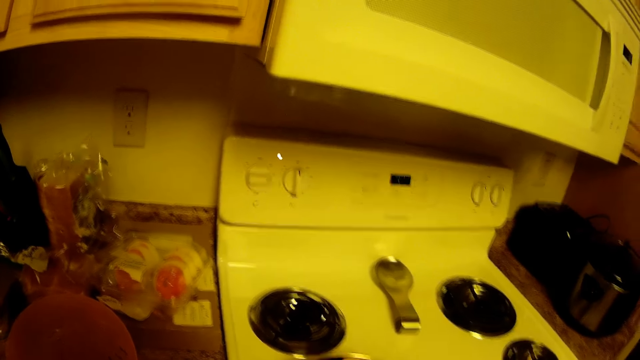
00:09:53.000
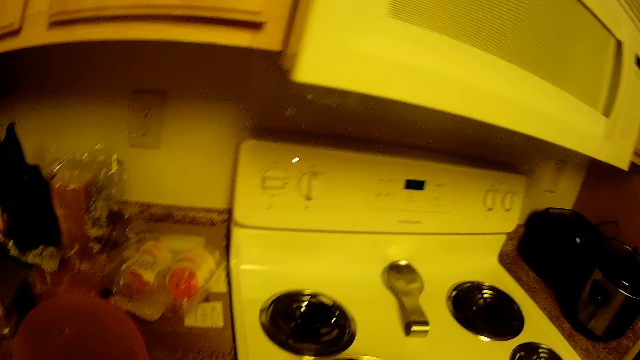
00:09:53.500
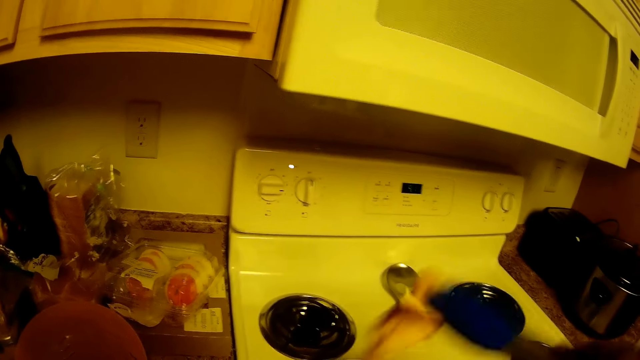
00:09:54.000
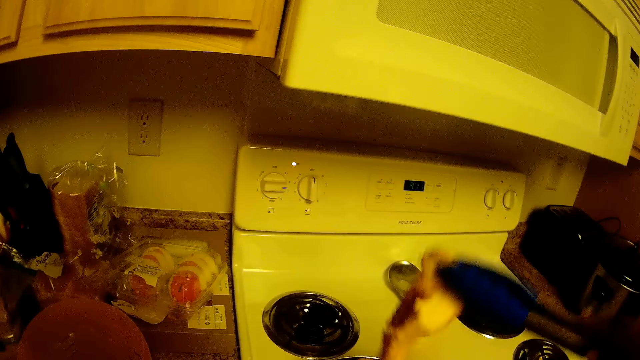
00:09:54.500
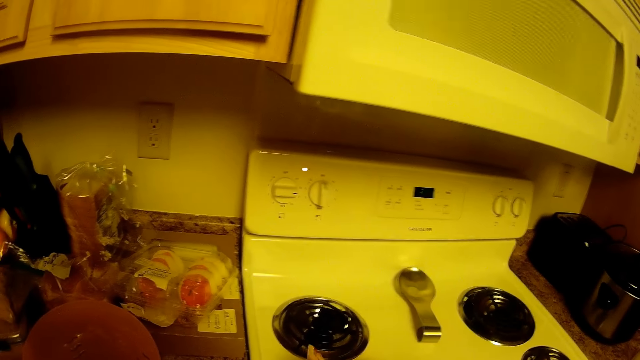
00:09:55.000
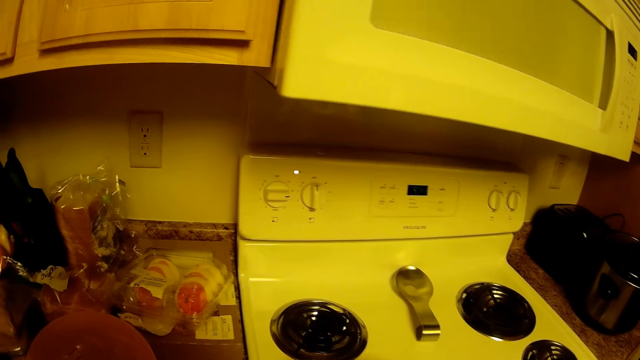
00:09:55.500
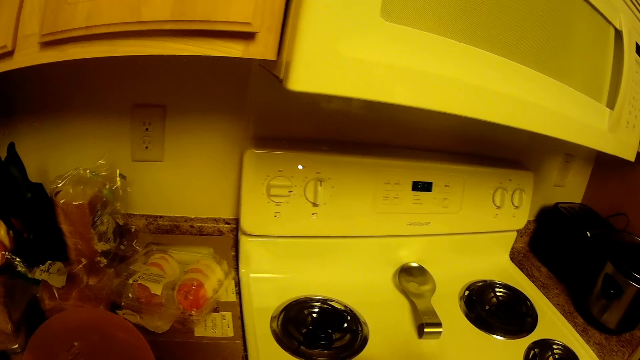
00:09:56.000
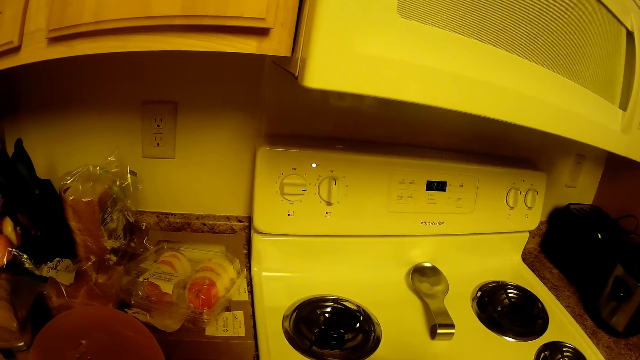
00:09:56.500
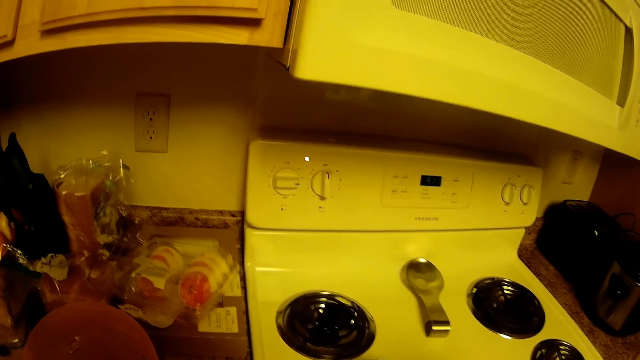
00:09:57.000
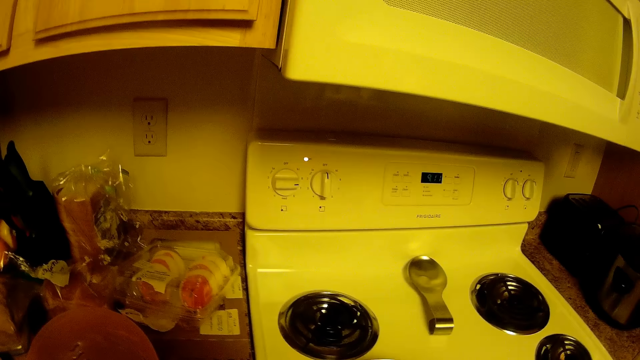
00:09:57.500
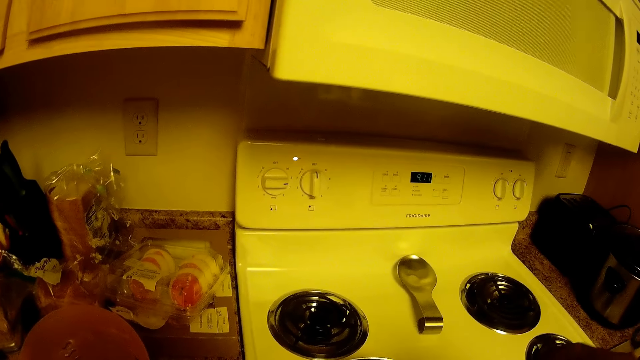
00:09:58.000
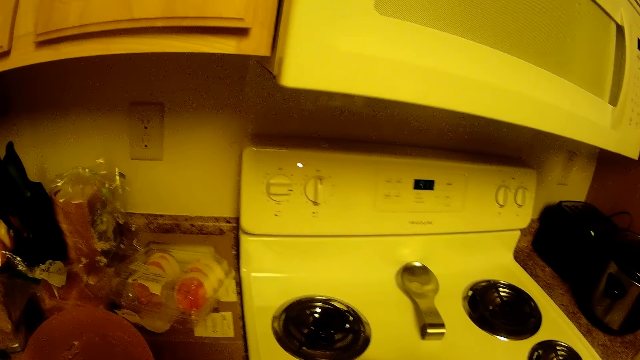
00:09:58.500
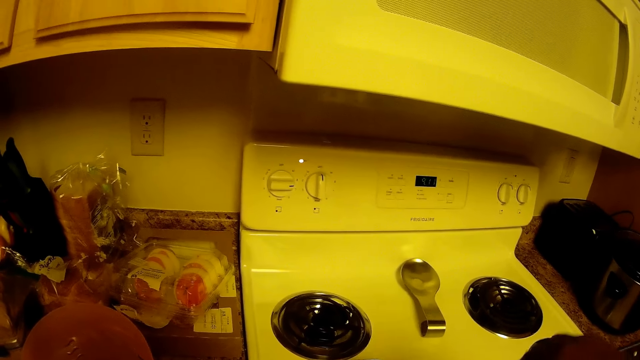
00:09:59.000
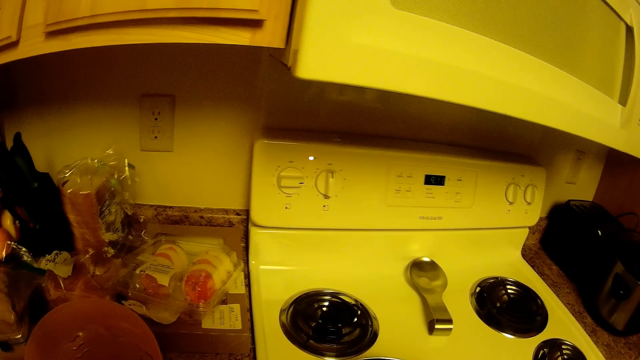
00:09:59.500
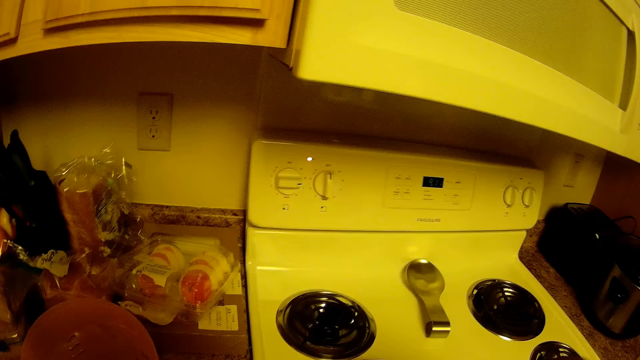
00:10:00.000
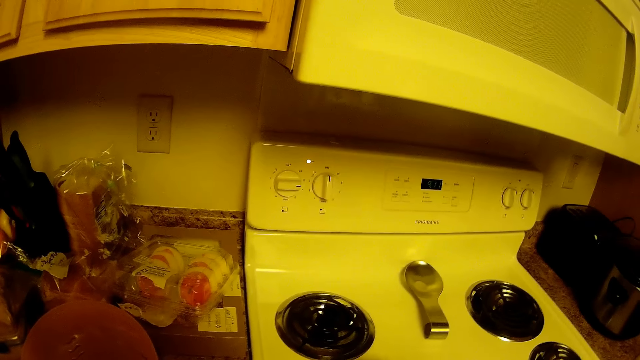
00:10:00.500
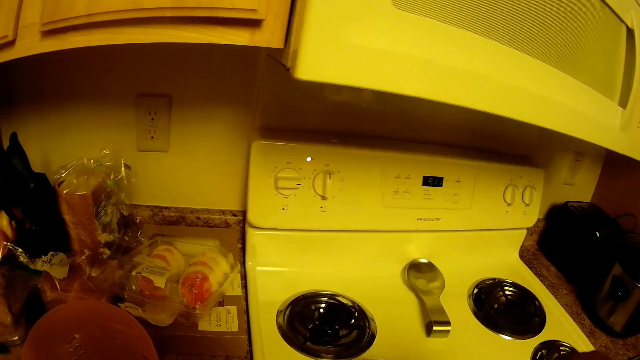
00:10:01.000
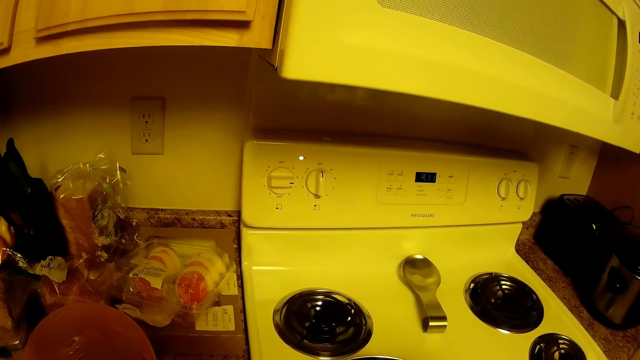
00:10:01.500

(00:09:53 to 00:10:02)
The camera wearer lifts a piece of the bacon from the cooking pan. They put the piece of bacon back in the cooking pan. They lift a piece of the bacon from the cooking pan. They put the piece of bacon back in the cooking pan.

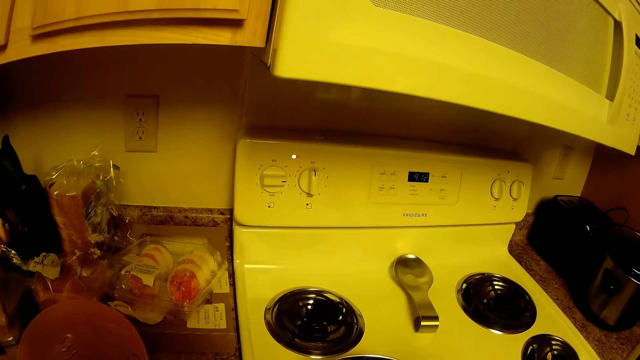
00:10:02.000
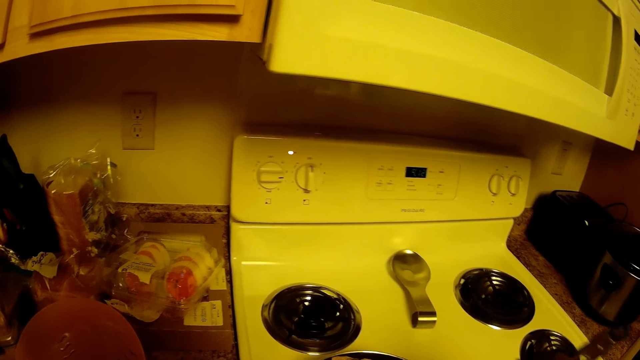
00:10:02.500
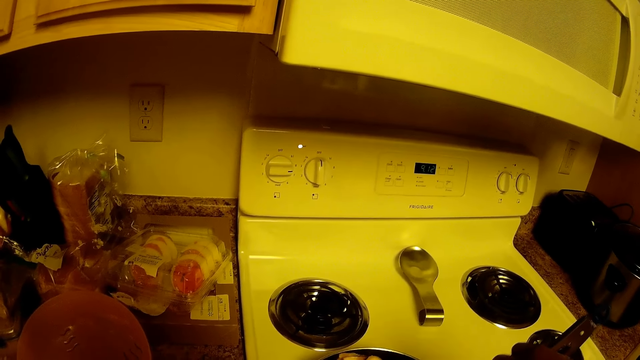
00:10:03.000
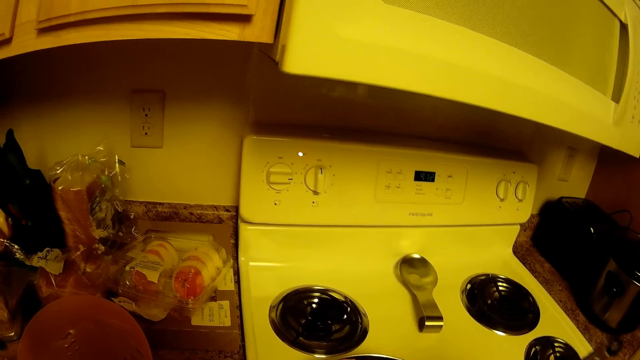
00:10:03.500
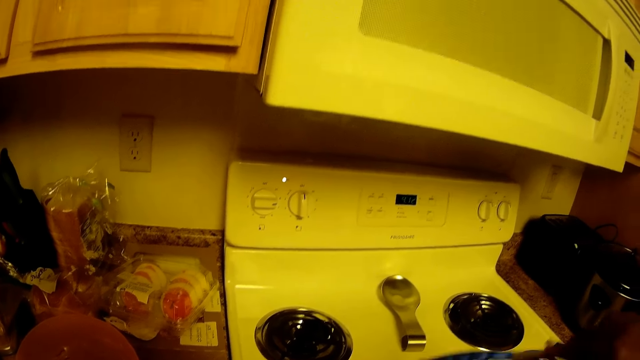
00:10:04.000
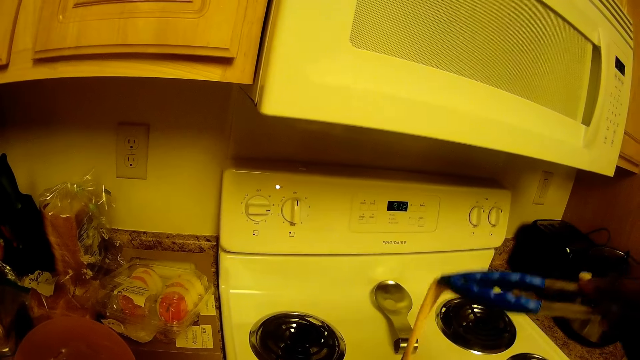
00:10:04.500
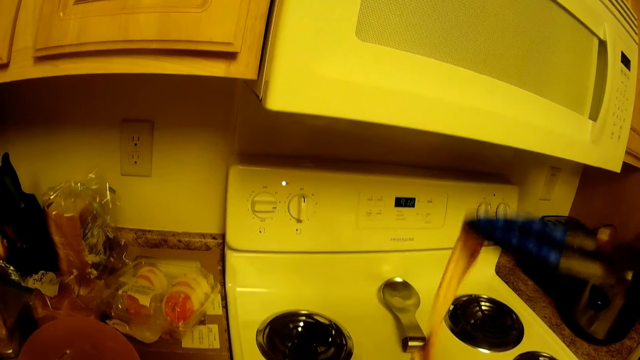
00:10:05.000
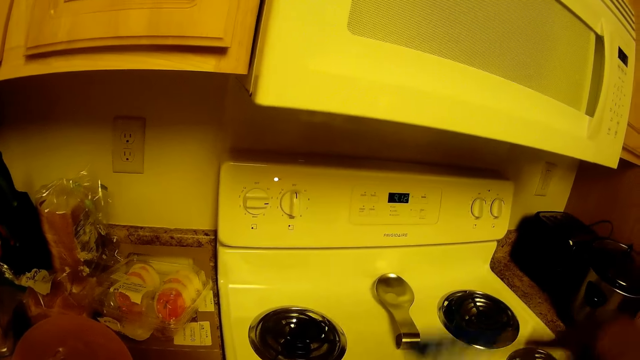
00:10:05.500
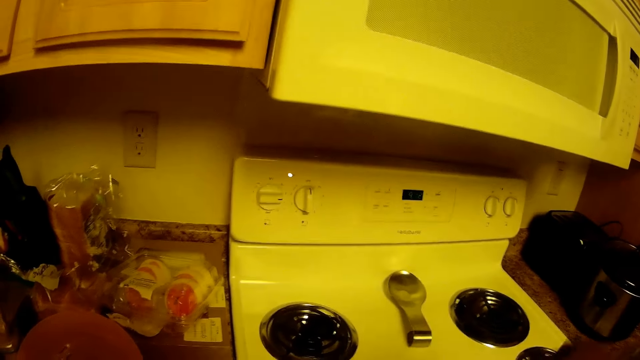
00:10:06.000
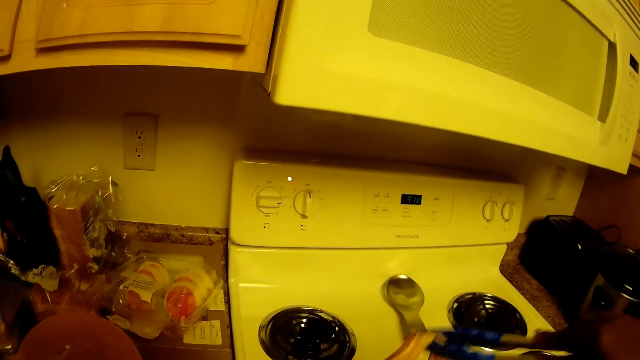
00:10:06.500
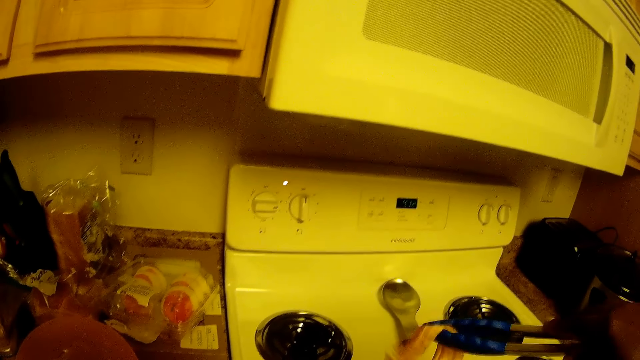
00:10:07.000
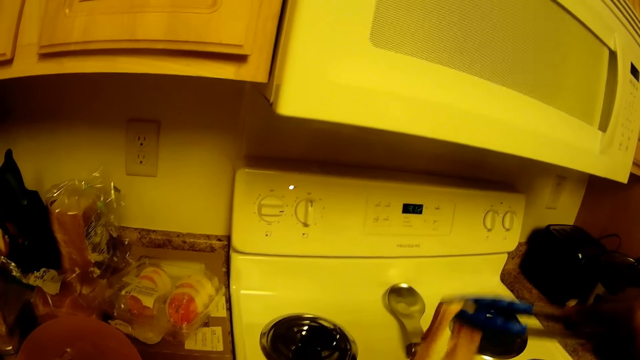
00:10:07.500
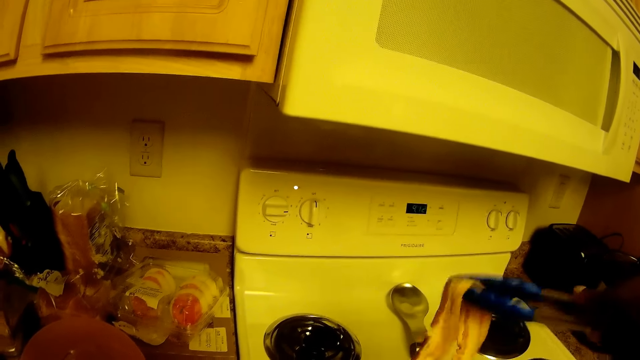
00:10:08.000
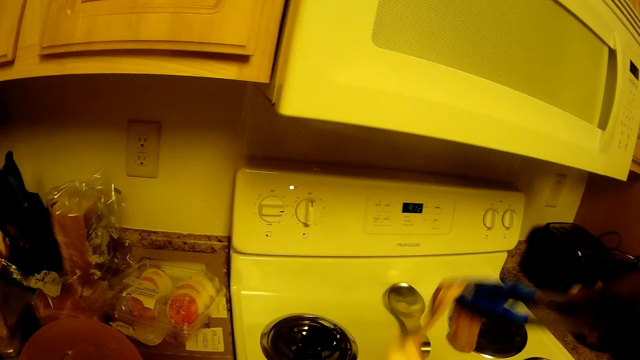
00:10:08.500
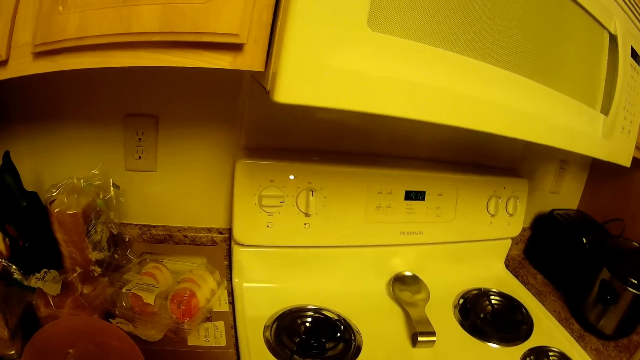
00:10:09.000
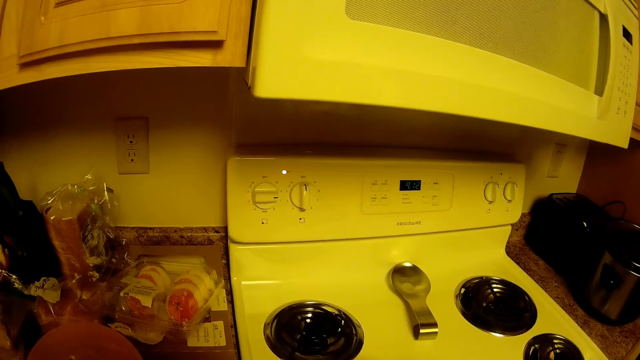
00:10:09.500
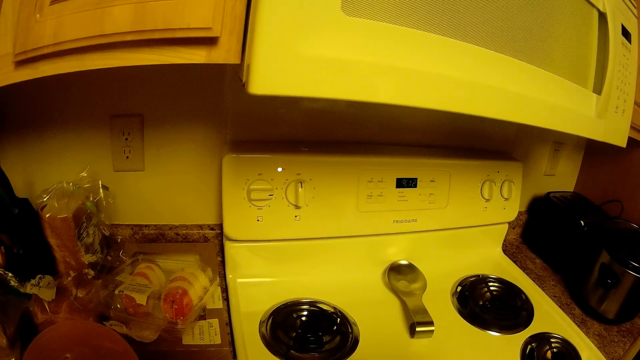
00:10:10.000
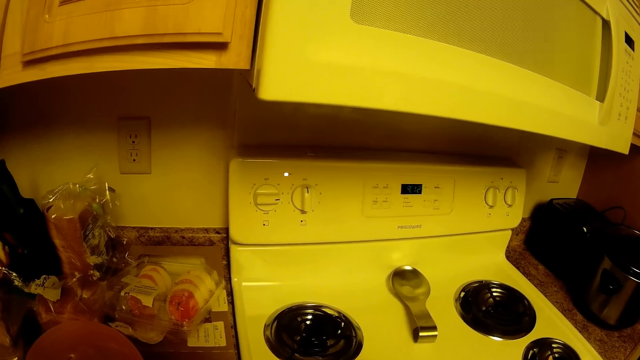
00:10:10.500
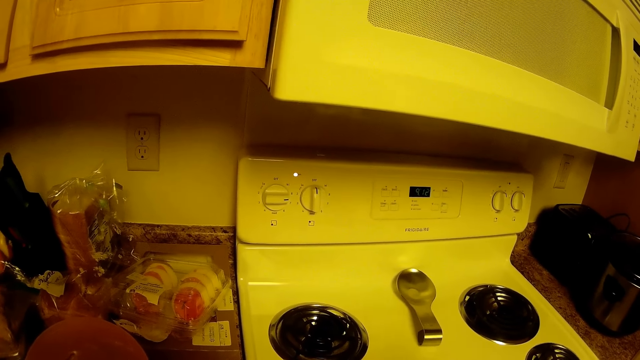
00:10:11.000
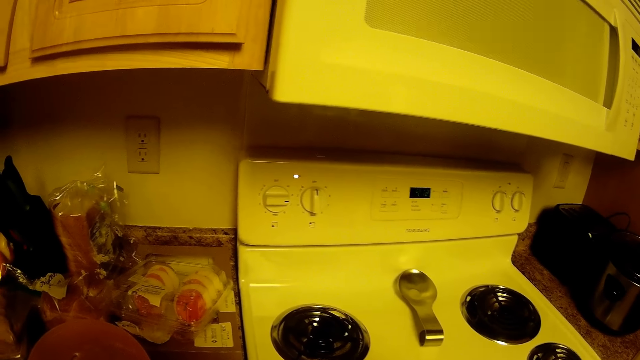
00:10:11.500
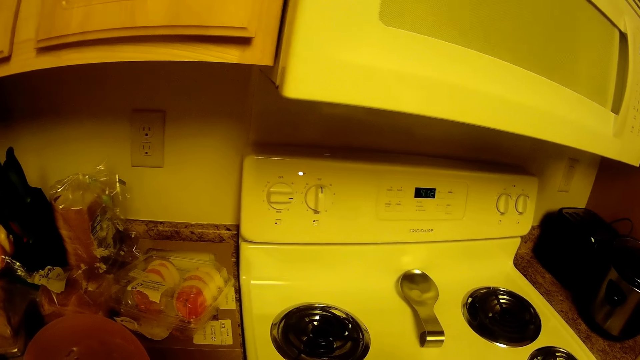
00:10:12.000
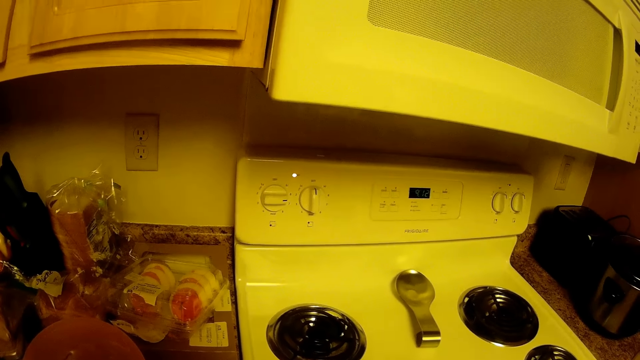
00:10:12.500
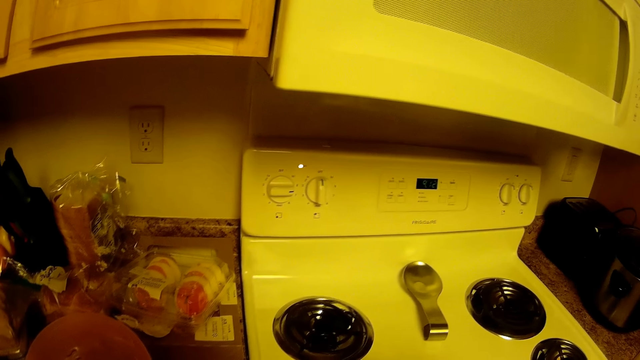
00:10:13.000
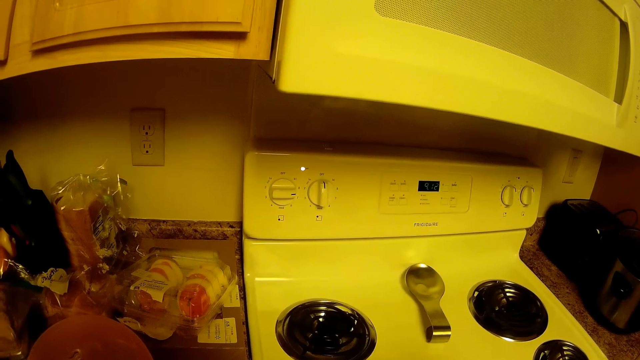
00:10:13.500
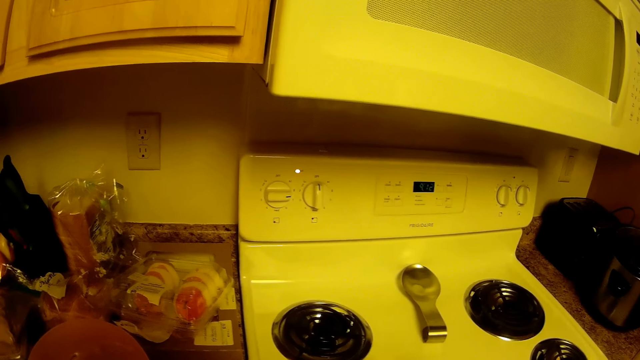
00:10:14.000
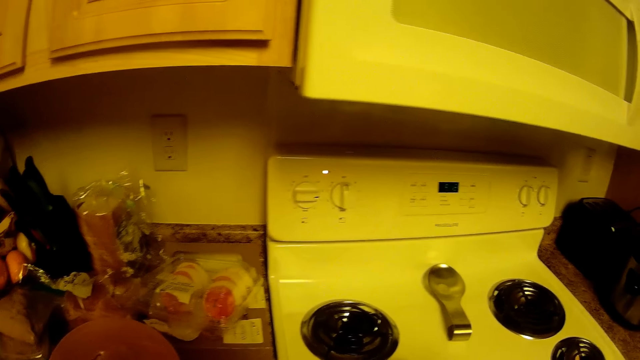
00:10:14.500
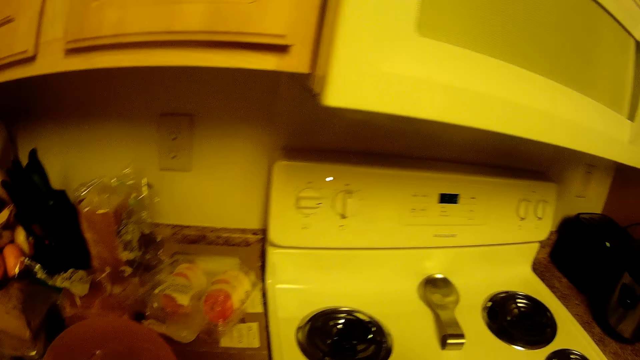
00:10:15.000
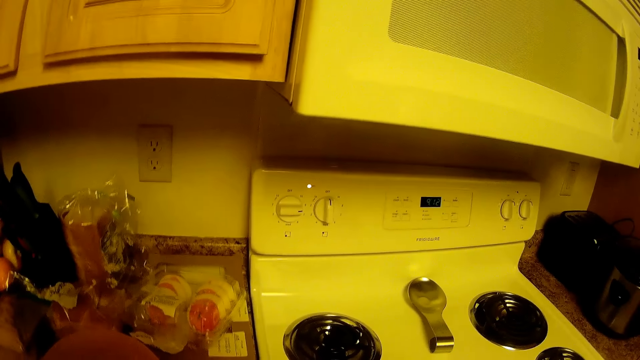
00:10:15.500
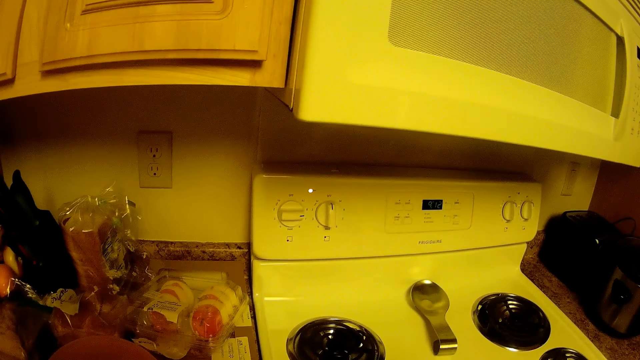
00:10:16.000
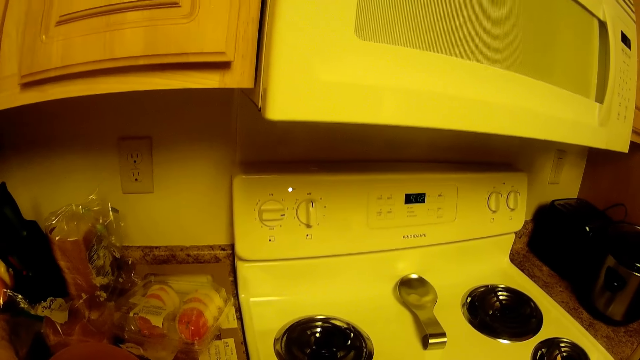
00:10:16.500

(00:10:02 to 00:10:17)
The camera wearer lifts a piece of the bacon from the cooking pan. They put the piece of bacon back in the cooking pan.
